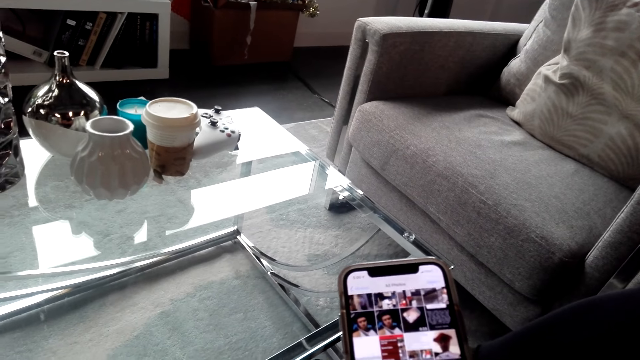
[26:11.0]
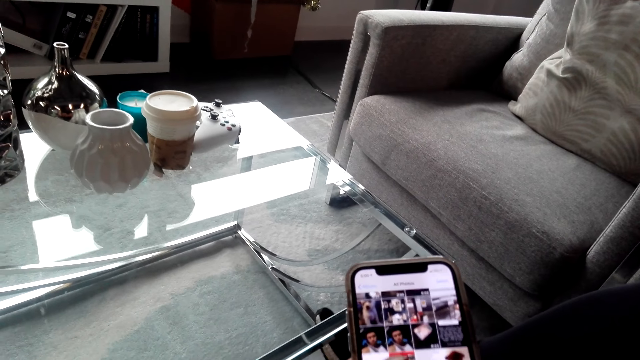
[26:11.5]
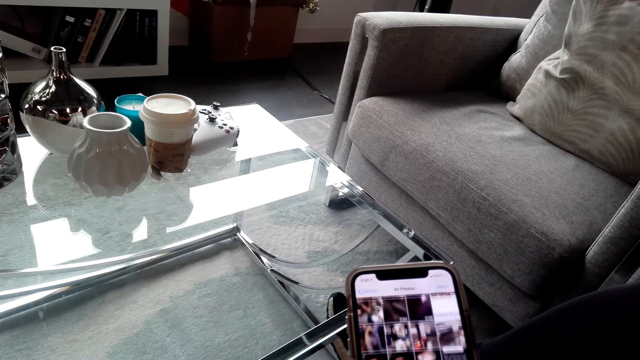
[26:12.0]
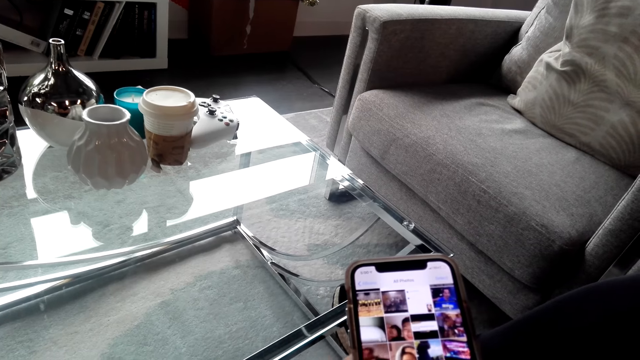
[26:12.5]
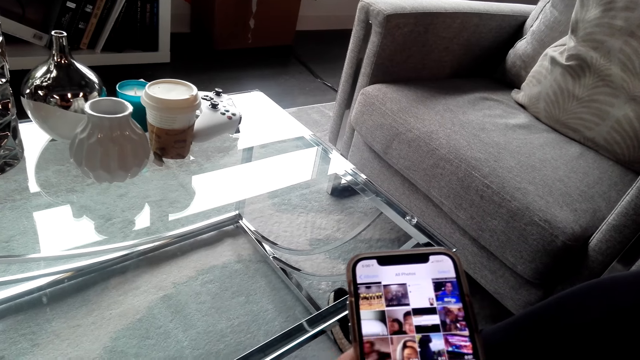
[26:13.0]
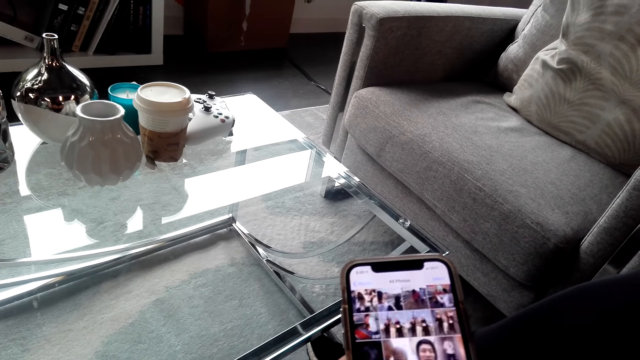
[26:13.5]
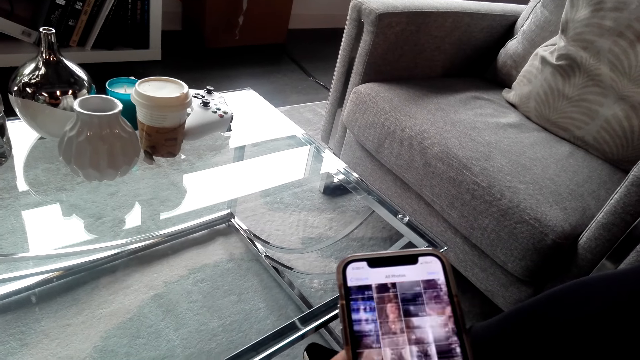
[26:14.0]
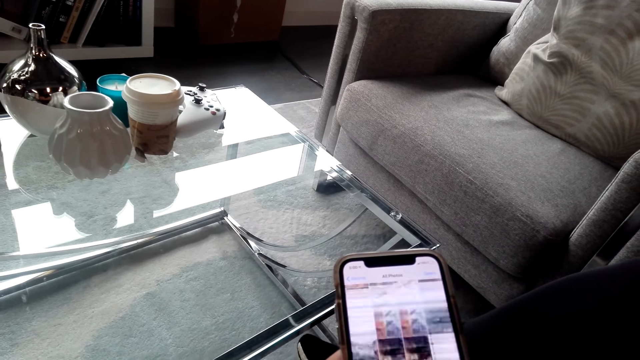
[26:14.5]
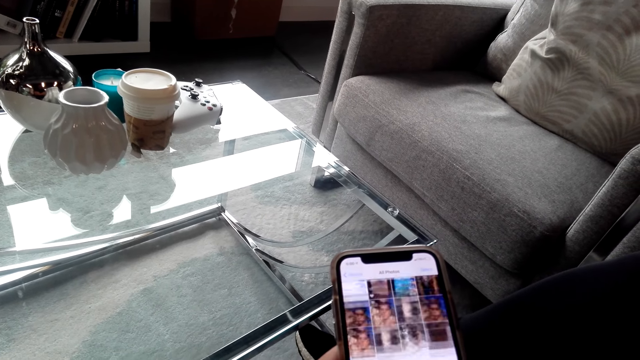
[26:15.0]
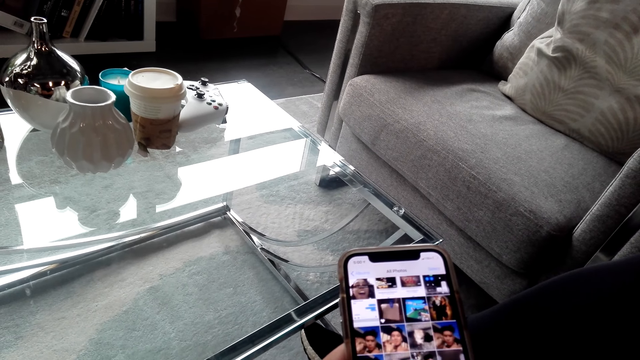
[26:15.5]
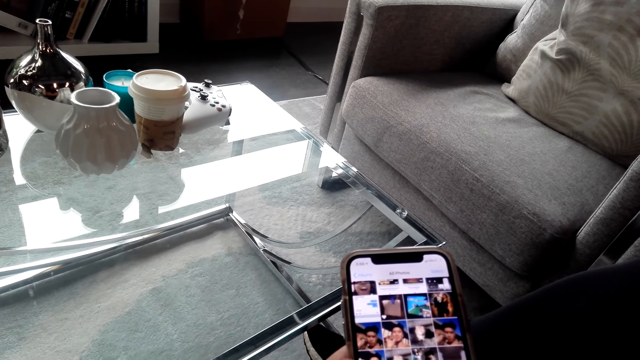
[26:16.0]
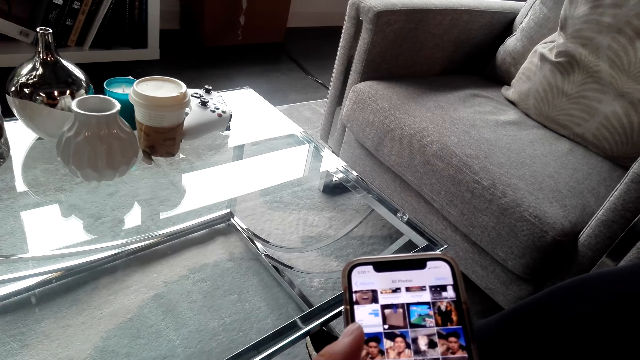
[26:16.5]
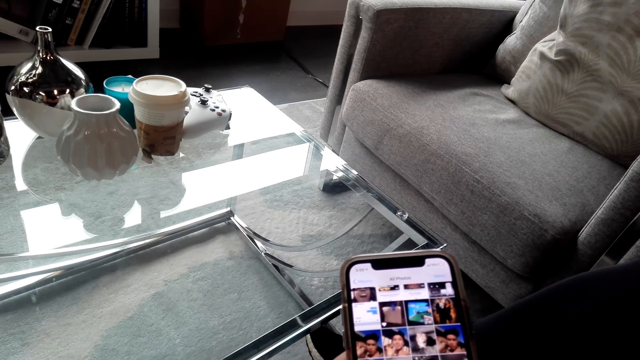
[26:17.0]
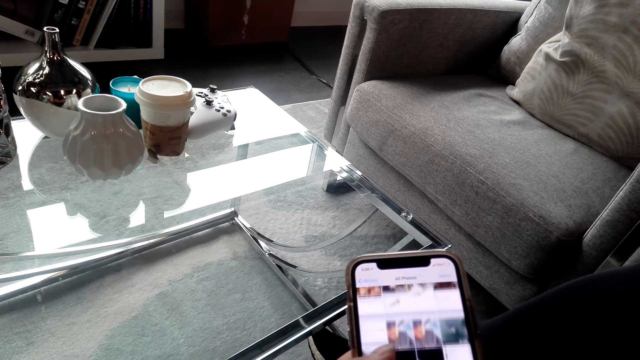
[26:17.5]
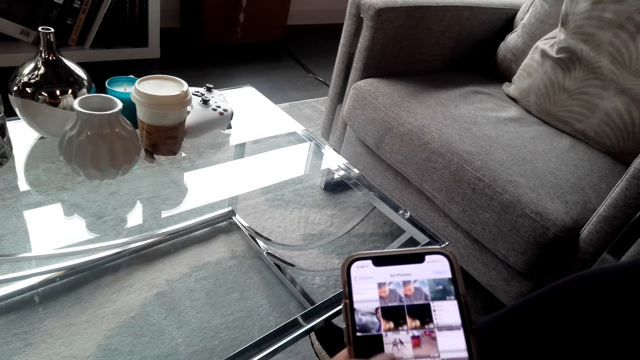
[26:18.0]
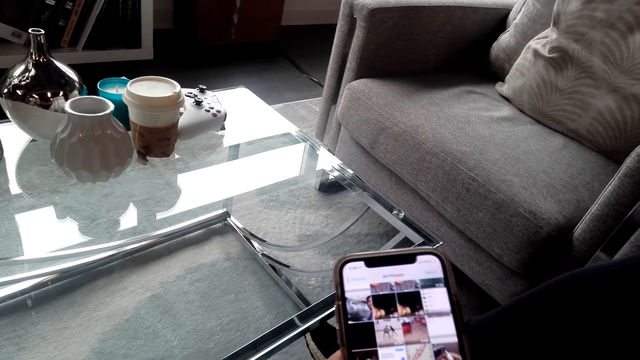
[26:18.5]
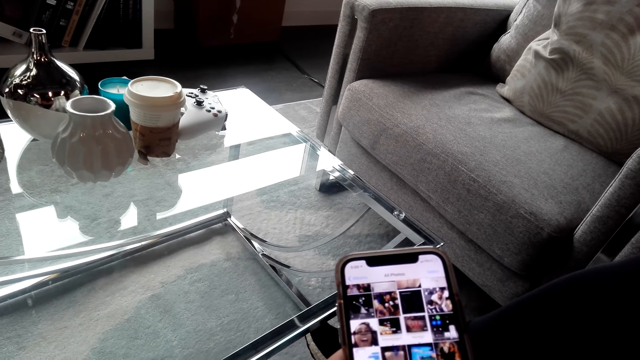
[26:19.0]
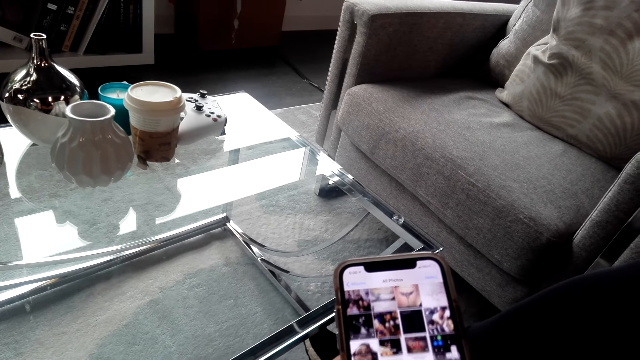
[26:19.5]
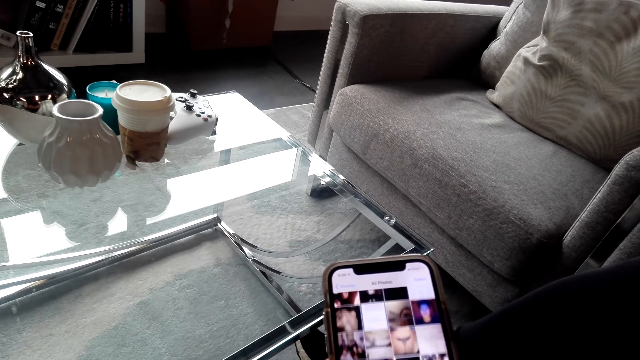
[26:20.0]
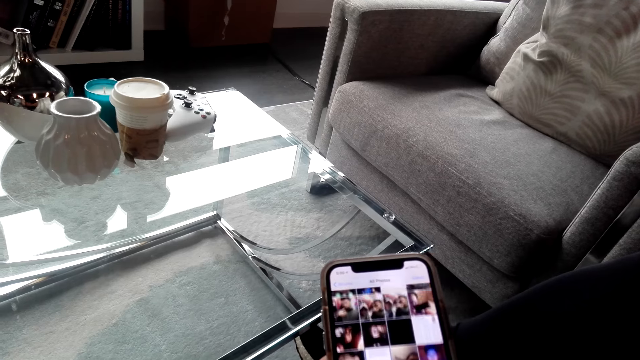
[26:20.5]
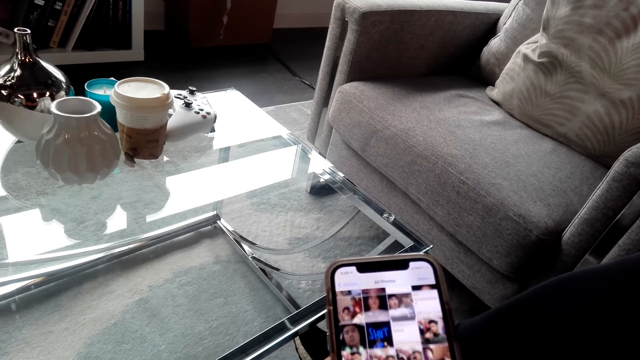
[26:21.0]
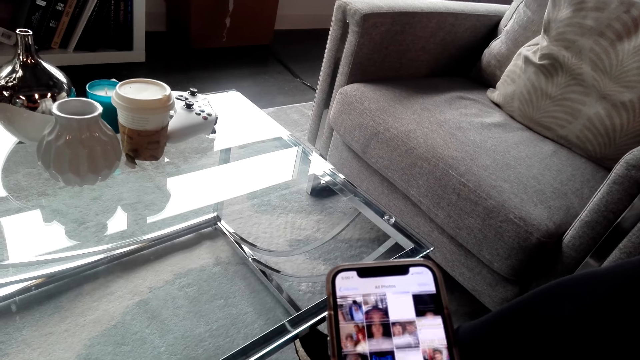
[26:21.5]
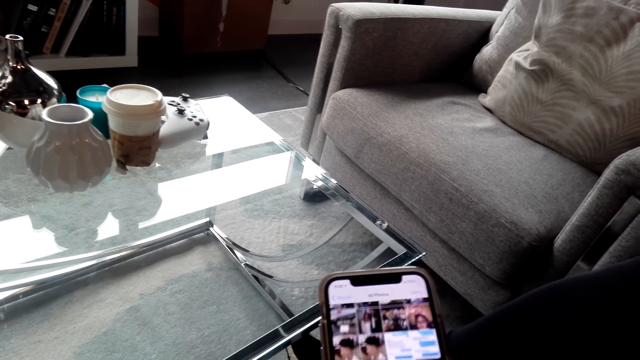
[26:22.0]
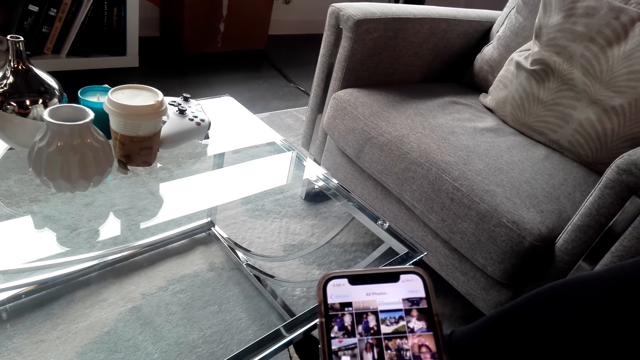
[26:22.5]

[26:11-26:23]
The camera wearer converses with the woman. The woman converses with the camera wearer.

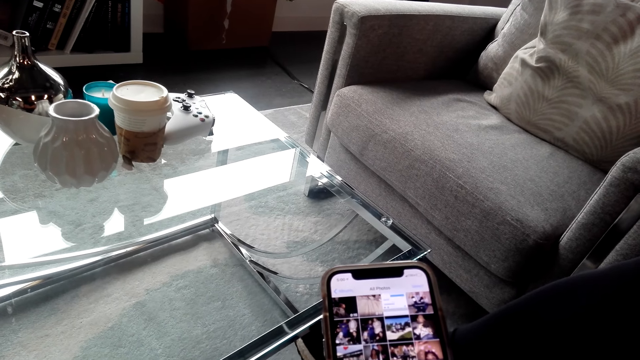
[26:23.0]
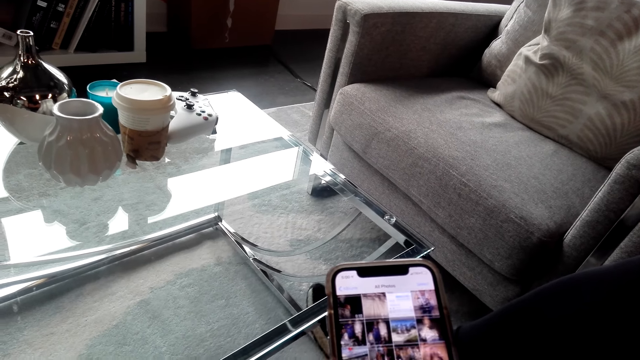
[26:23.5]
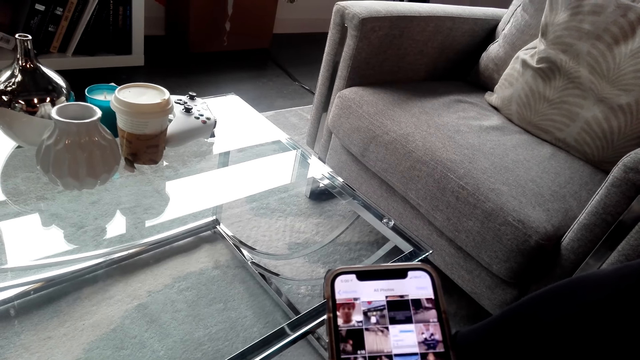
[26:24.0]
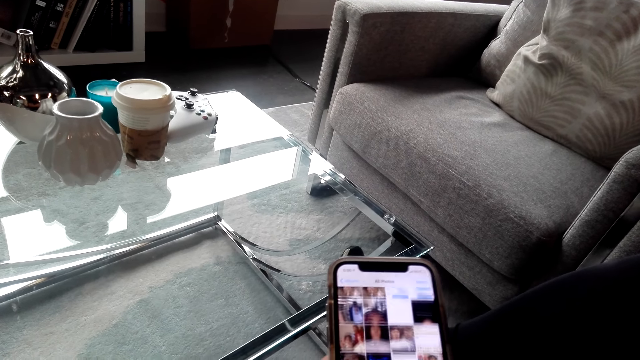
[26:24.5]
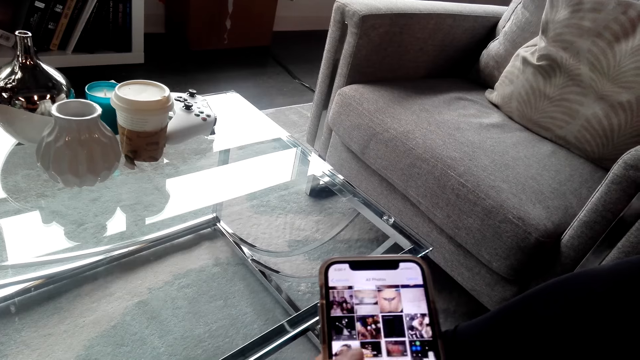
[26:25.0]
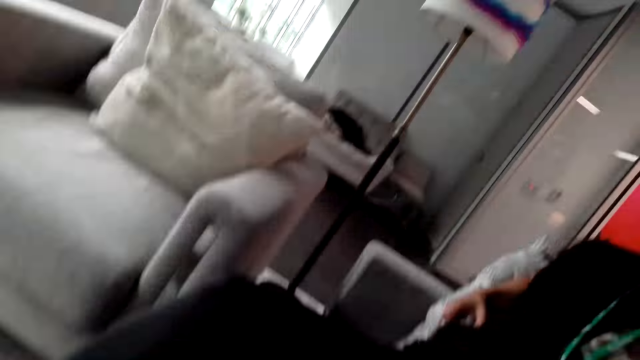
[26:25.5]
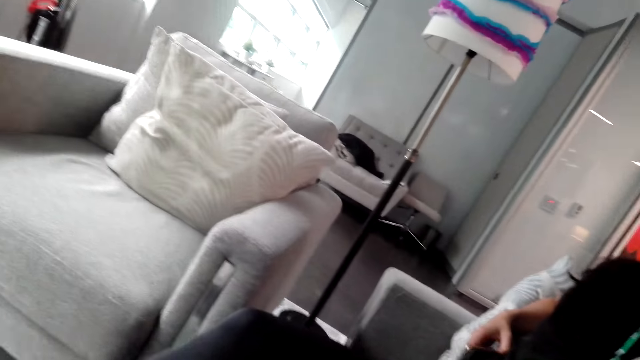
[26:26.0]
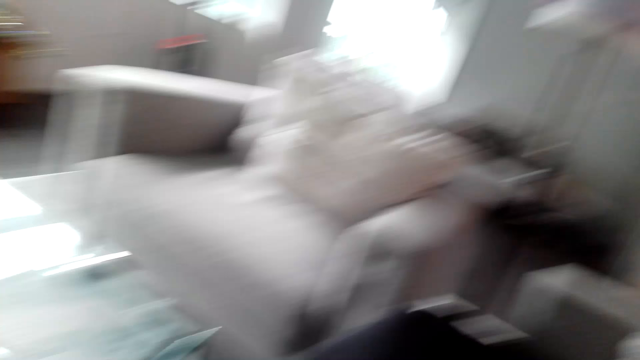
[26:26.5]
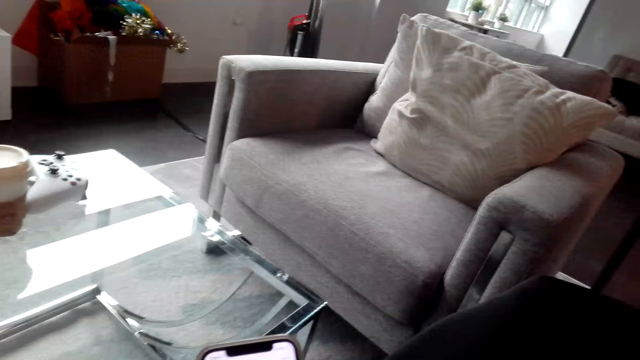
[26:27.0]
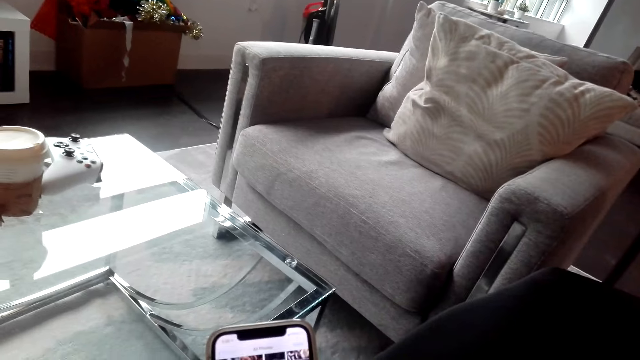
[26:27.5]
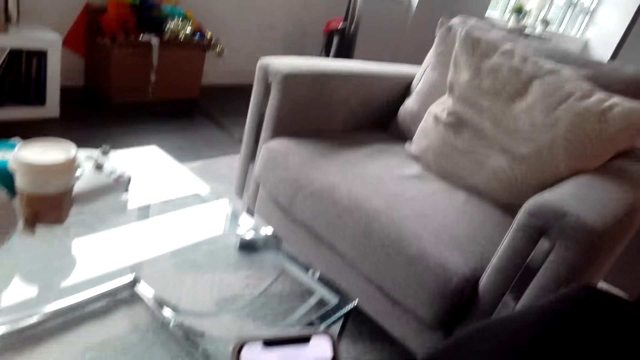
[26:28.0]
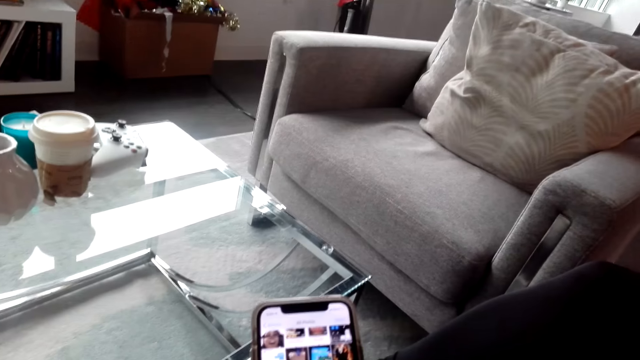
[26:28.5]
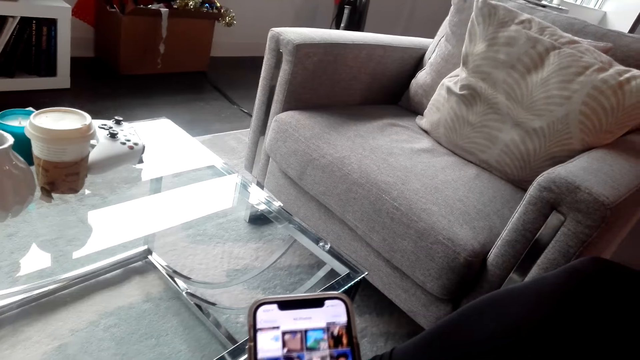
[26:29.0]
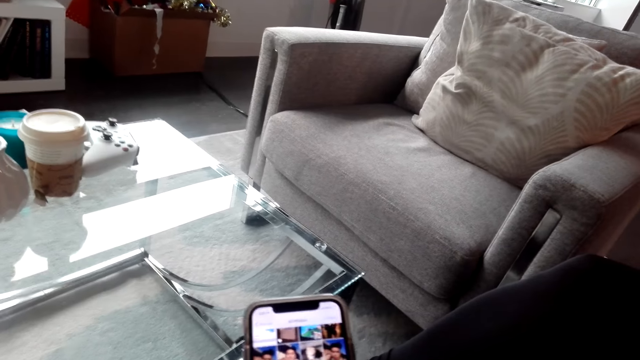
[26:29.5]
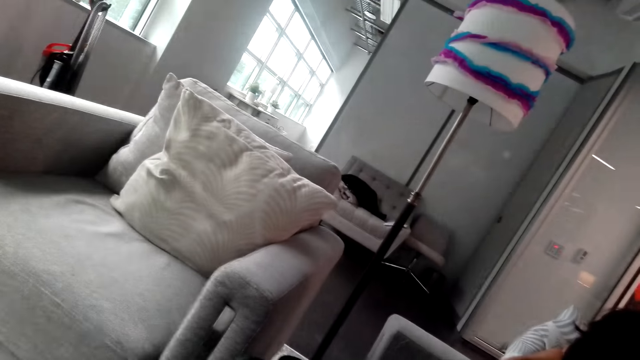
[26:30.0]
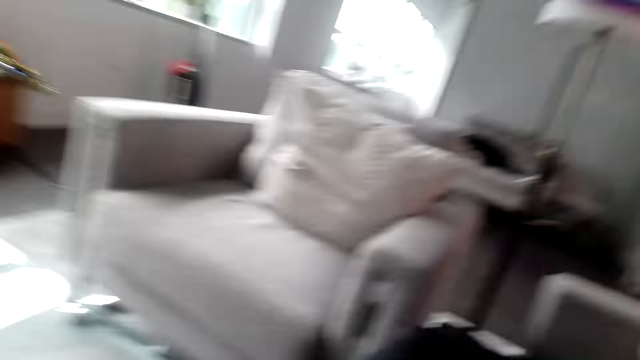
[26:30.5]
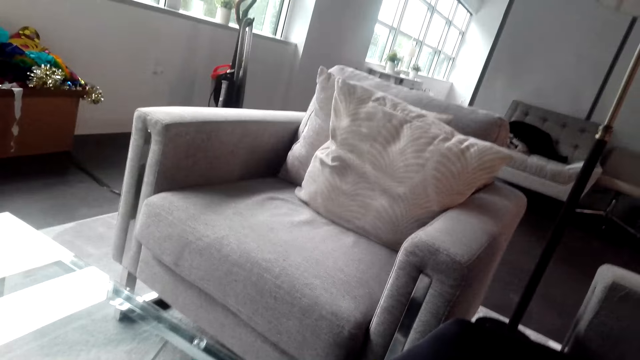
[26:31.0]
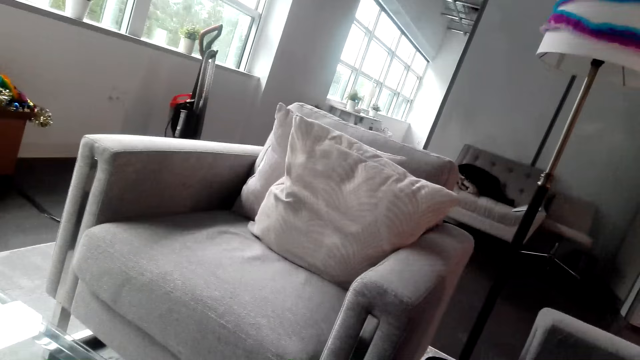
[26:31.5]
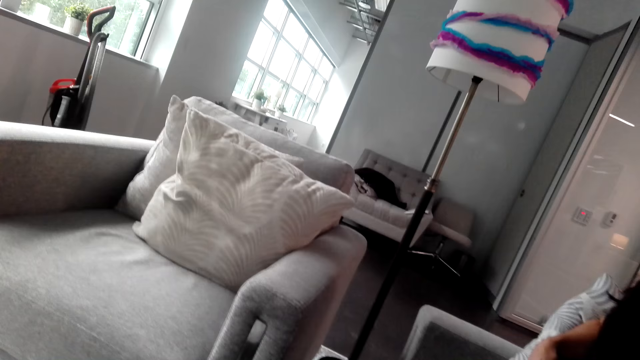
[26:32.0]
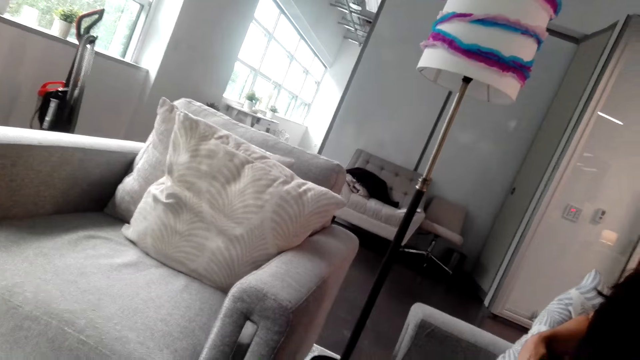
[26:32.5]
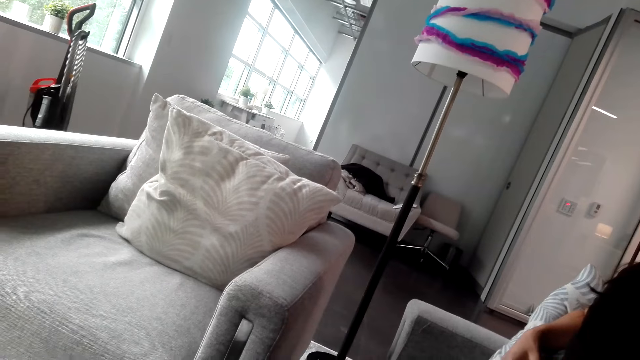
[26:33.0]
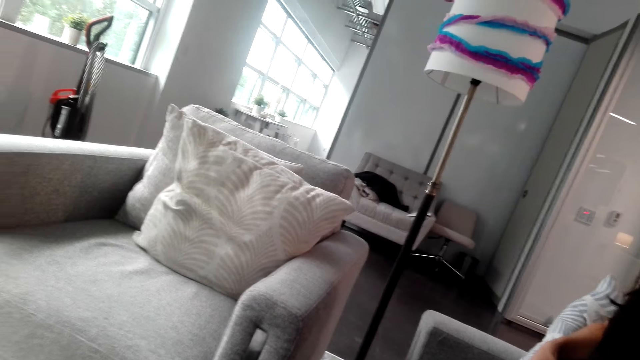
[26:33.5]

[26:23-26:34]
The camera wearer looks around the house. The woman converses with the camera wearer. The camera wearer looks at the sofa.
